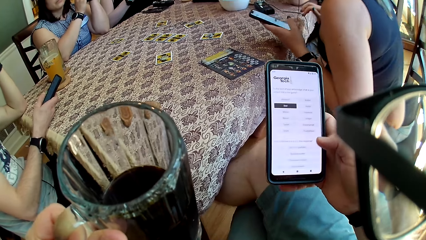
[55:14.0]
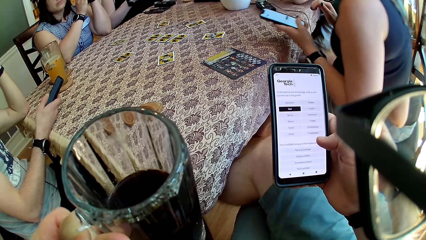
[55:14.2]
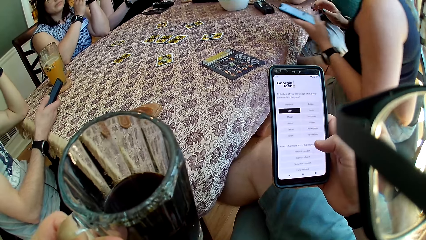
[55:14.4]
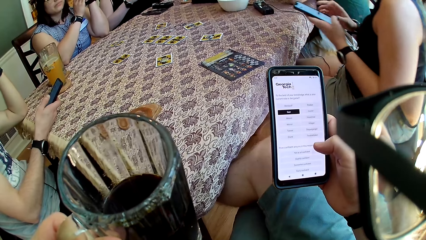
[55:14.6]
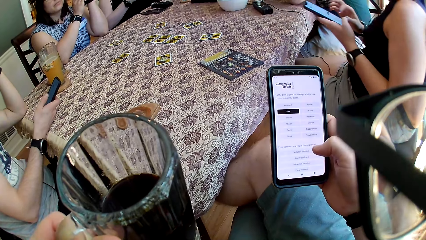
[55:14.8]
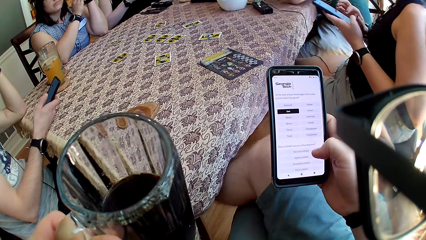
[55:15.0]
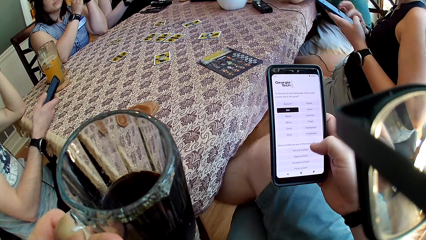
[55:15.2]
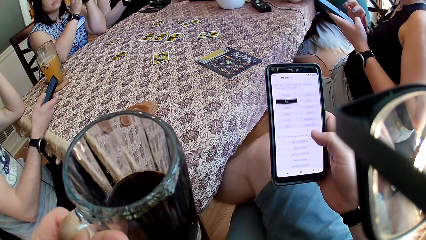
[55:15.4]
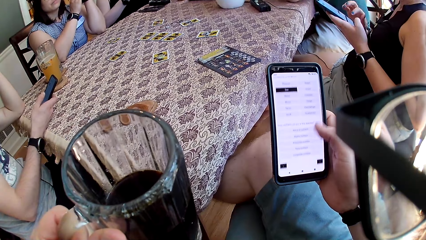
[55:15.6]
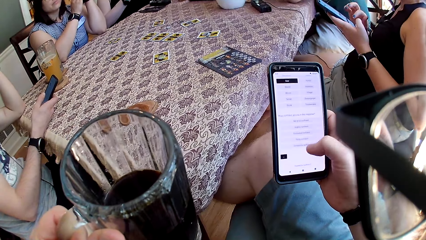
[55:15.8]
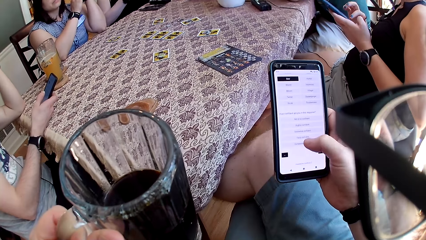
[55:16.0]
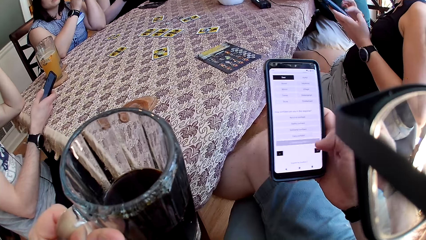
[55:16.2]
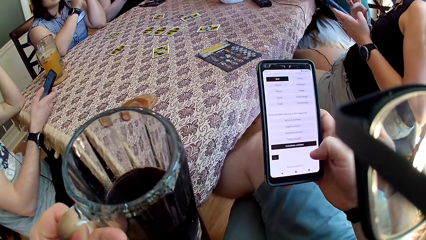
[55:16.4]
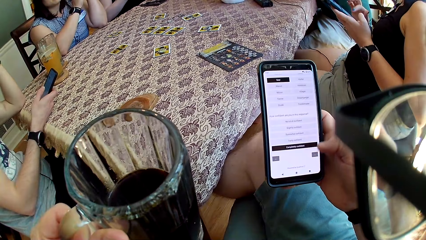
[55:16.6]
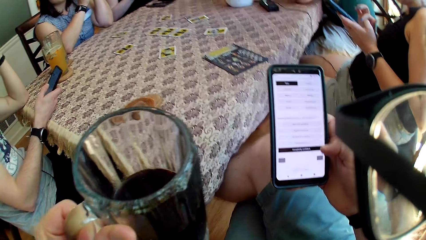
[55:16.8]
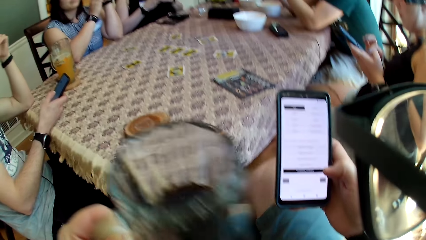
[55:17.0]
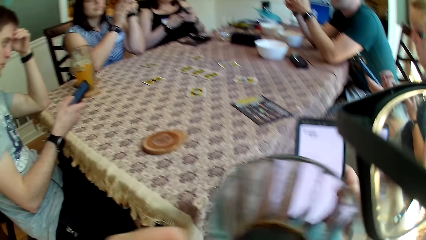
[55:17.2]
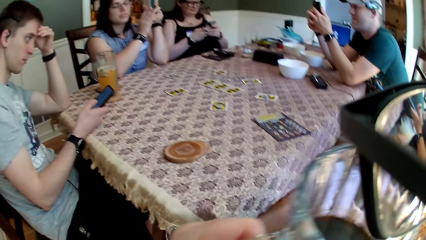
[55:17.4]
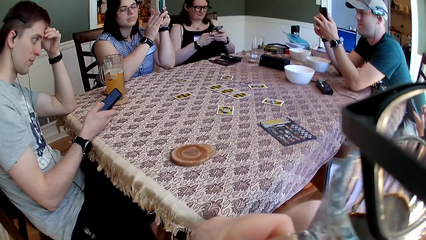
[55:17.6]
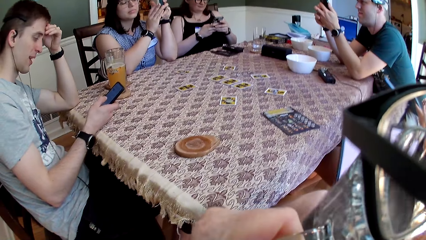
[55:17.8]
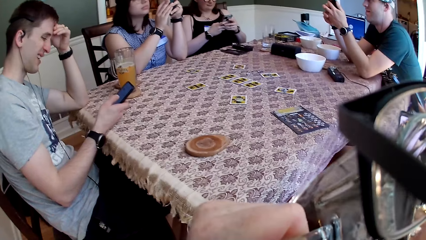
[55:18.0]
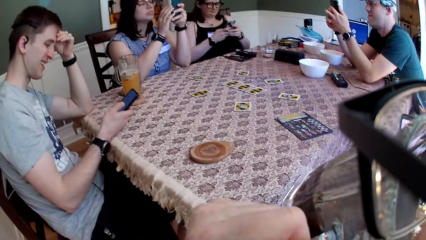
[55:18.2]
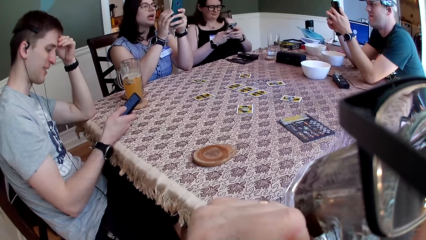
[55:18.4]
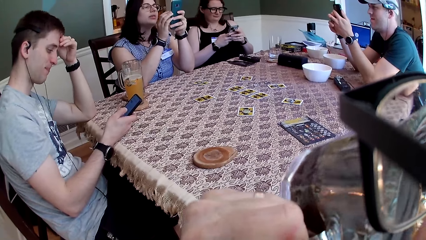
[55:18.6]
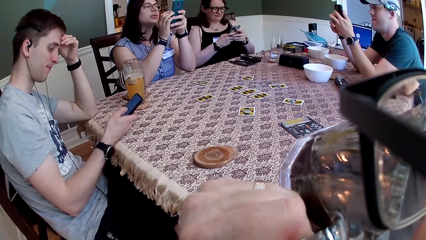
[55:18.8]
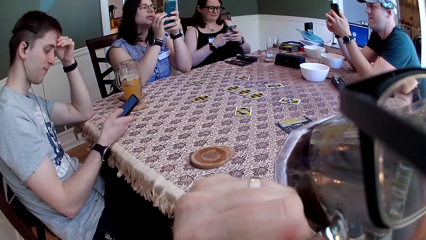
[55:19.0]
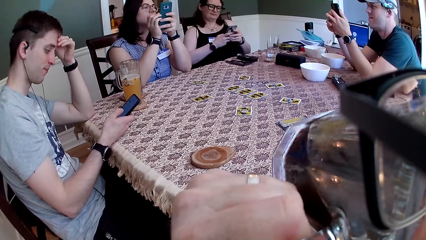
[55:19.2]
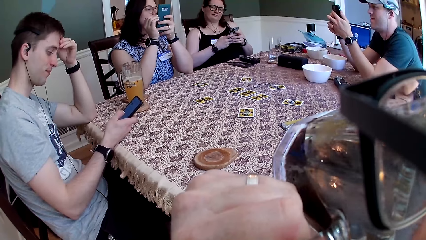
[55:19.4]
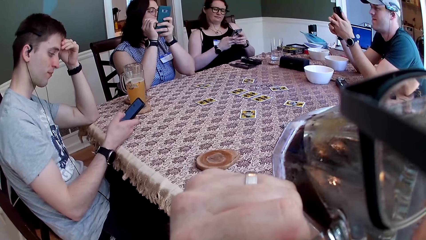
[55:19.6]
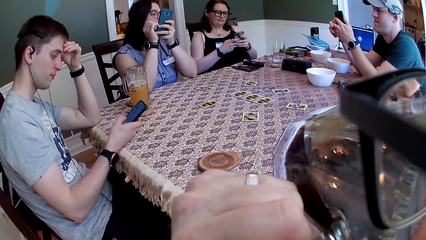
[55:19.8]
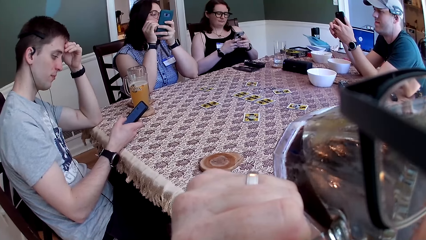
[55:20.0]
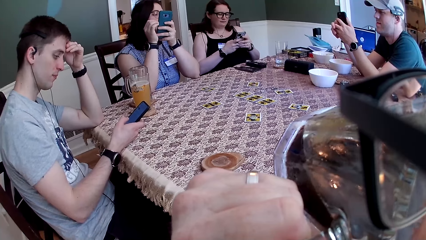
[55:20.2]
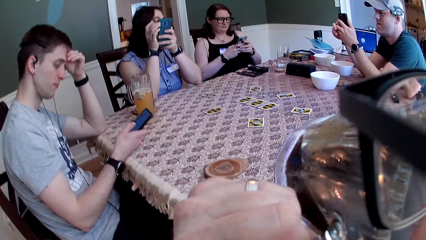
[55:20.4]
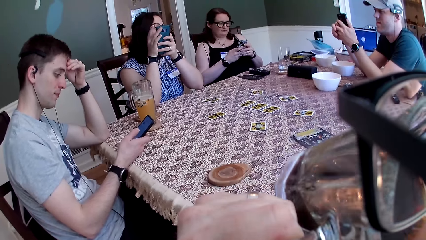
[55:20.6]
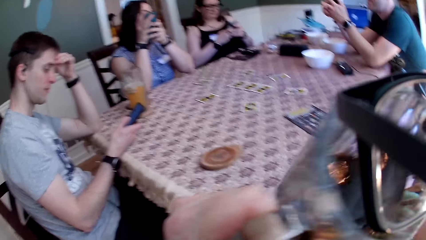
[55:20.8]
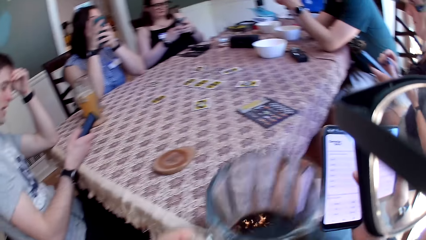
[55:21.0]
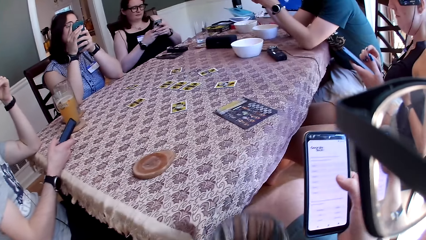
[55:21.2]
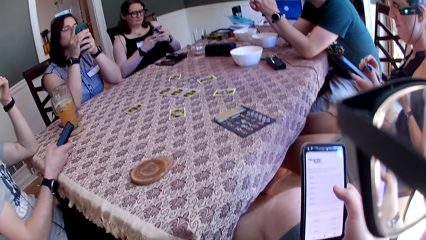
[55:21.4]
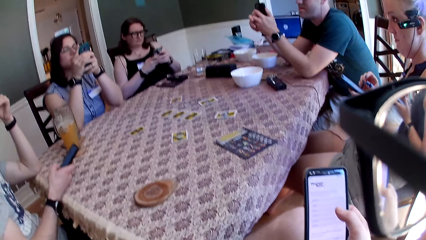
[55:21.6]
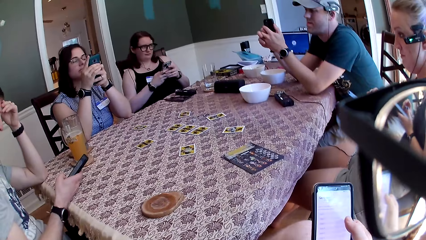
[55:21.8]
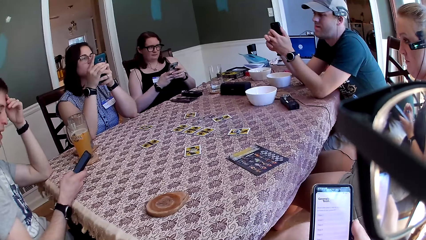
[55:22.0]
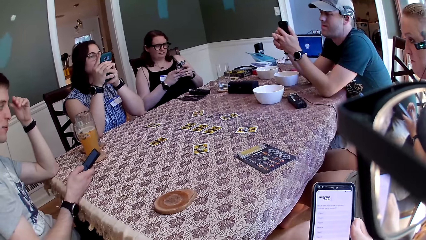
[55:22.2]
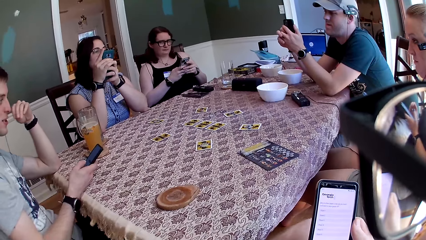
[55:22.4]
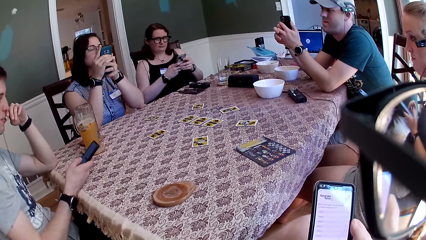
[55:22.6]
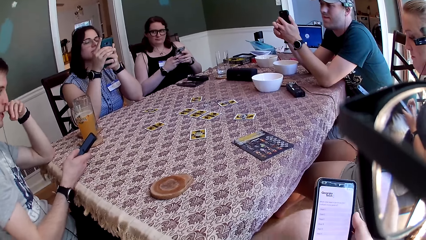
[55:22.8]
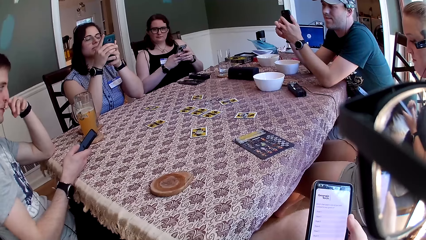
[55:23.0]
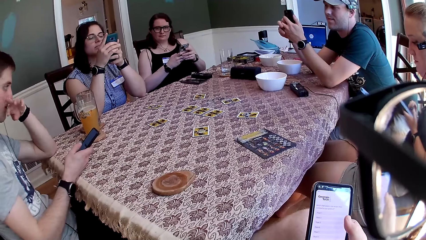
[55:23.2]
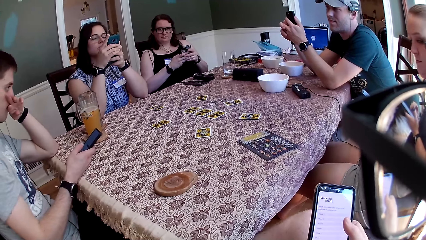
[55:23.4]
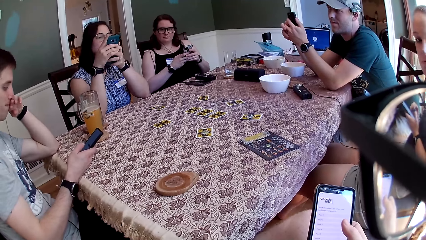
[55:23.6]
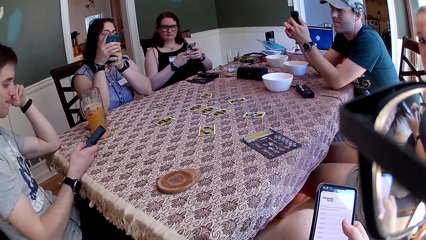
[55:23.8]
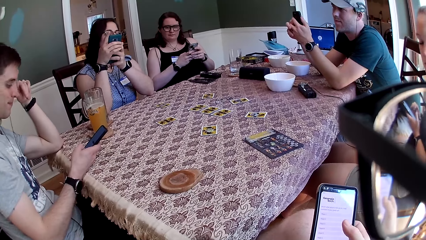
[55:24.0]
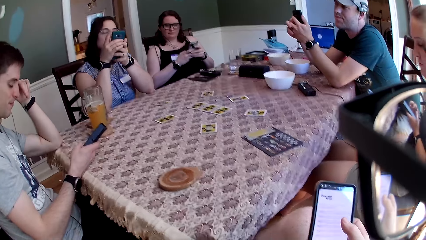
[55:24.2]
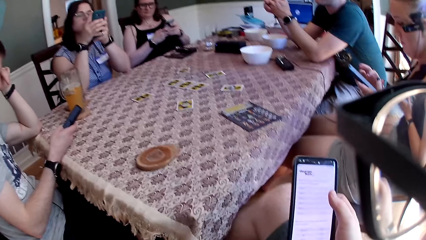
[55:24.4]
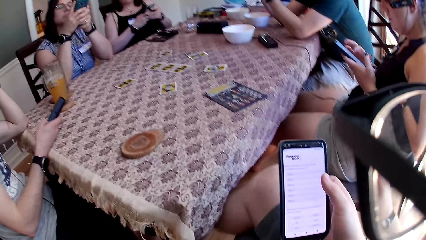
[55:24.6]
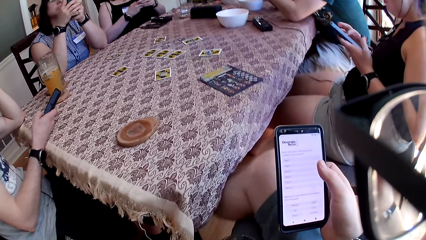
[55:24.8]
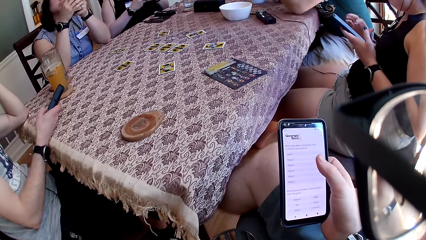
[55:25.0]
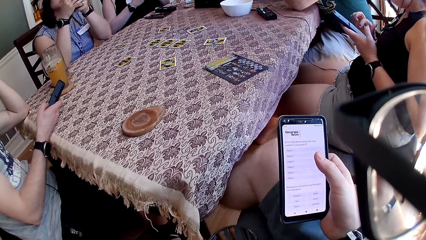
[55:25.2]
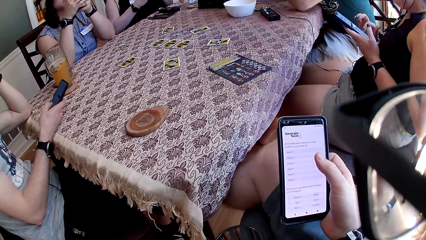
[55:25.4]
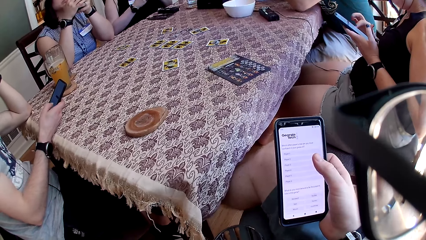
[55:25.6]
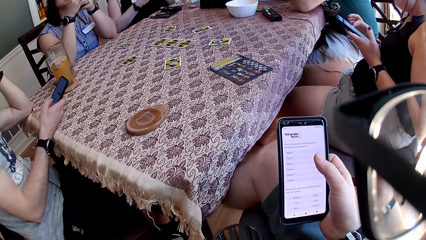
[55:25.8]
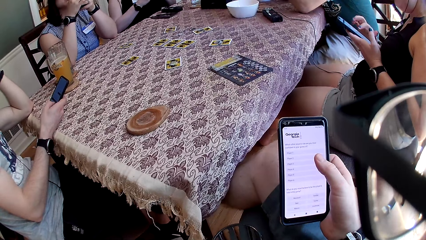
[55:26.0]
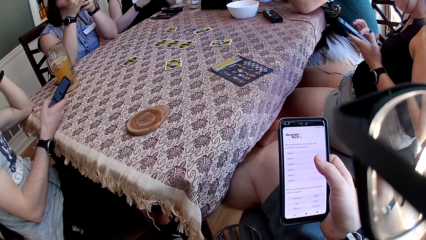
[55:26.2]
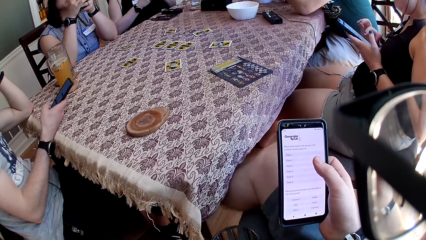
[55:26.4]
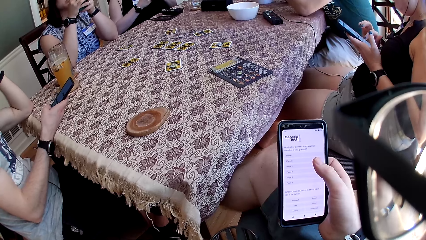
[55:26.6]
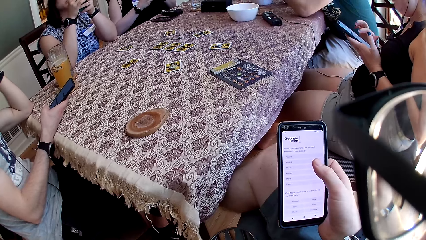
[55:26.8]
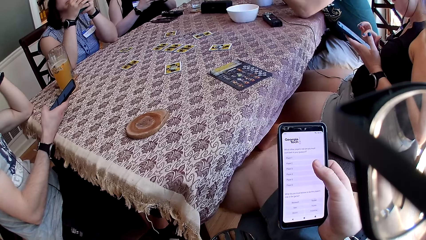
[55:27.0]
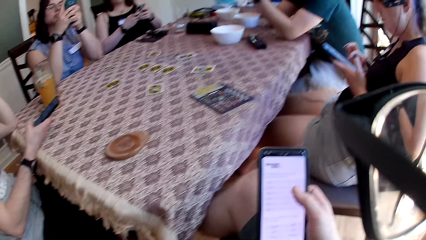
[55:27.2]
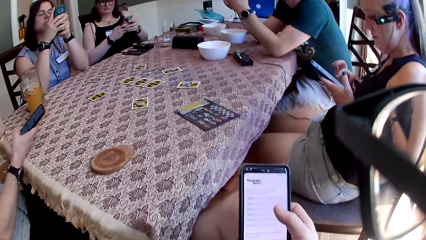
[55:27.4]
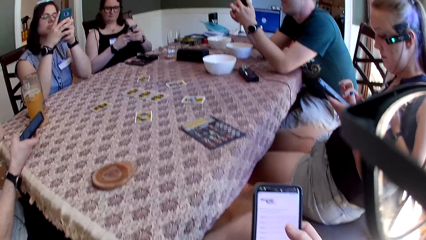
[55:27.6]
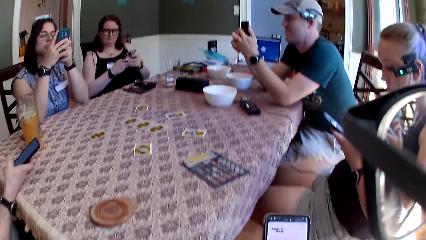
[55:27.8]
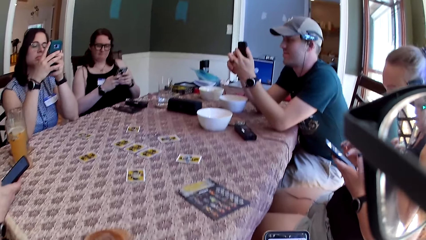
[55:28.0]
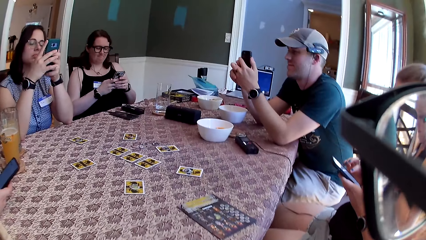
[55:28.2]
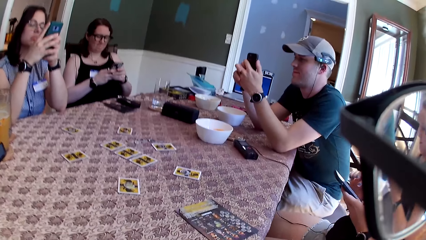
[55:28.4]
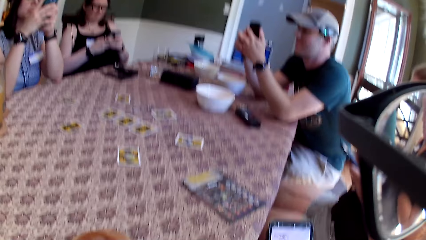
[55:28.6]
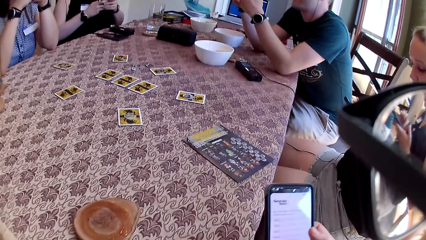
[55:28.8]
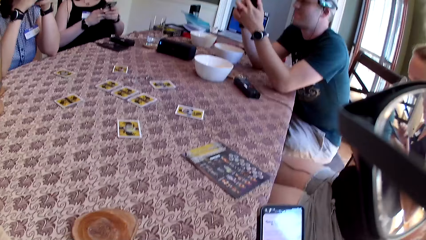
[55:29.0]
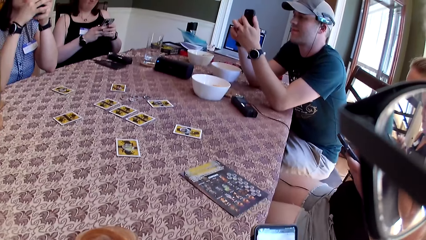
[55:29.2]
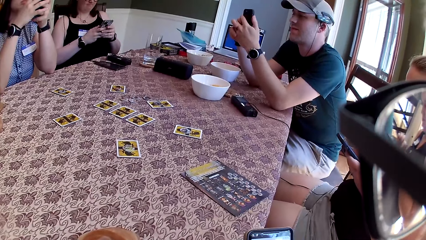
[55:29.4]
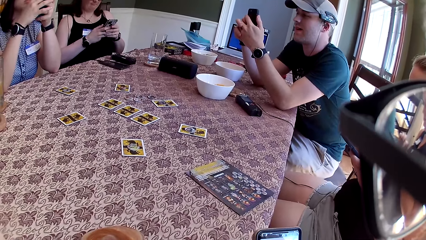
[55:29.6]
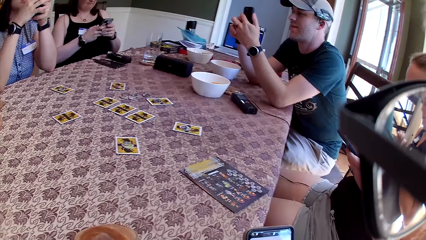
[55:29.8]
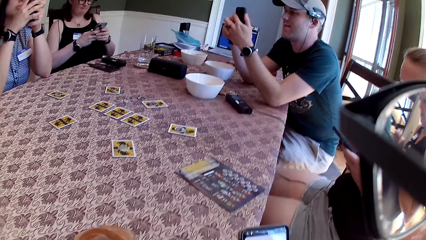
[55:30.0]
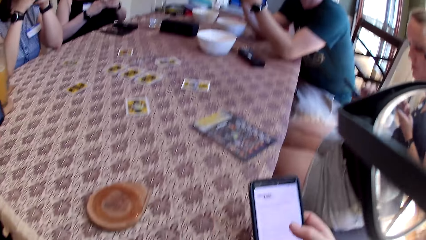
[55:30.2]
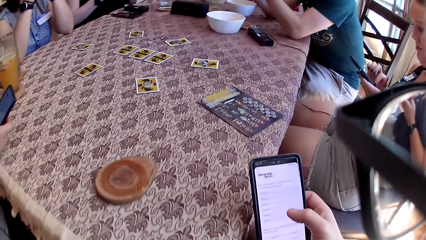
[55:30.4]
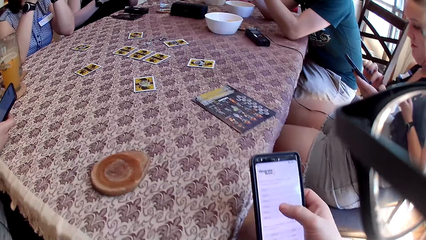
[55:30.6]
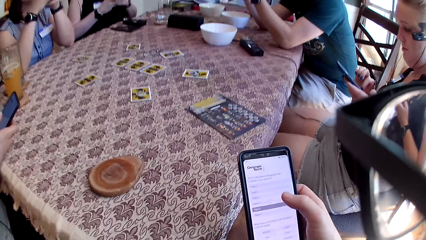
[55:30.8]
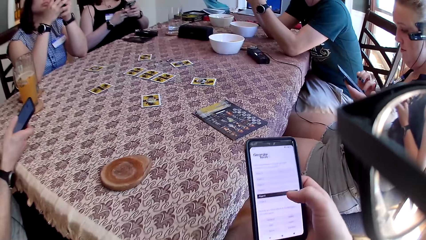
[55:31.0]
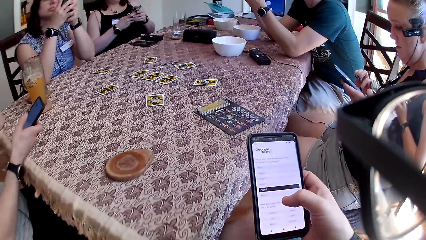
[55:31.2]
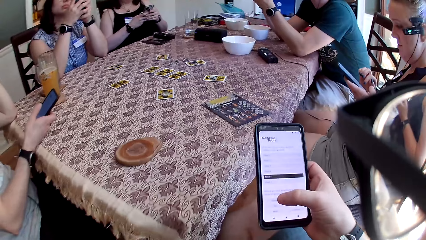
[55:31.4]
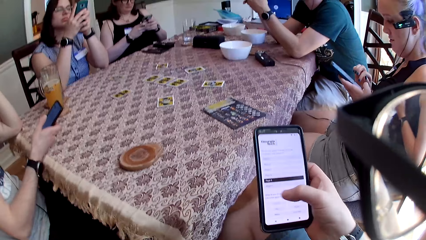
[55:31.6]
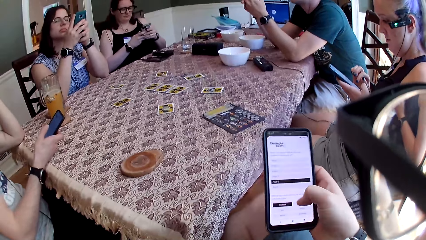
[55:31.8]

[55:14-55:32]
A woman sings. She speaks to the group of people at the table. A man makes a sound with his mouth. The camera wearer takes the drink from the cup in his left hand. The man speaks to the group of people at the table. The camera wearer operates the phone. He speaks to another man. The other man operates the phone with his hands.
